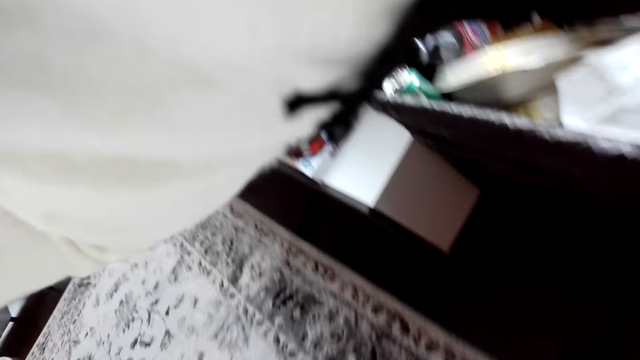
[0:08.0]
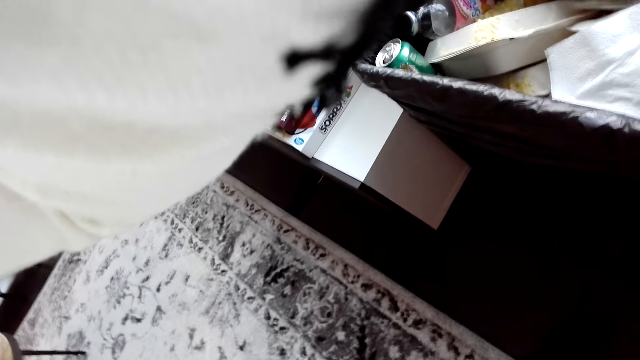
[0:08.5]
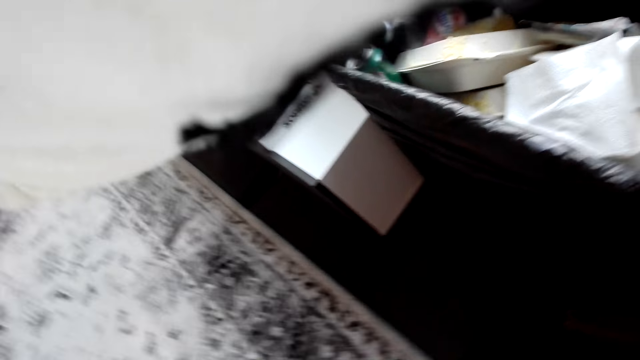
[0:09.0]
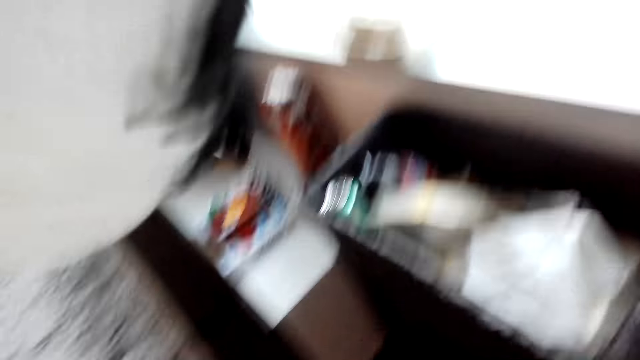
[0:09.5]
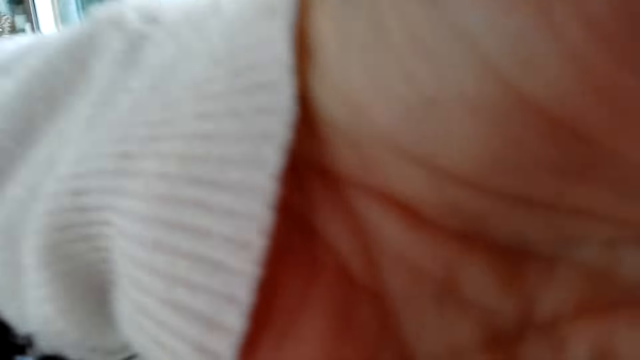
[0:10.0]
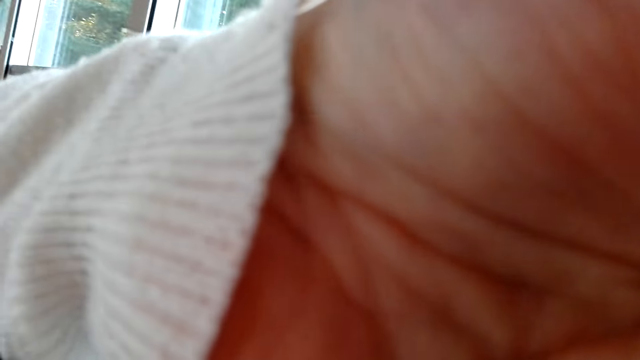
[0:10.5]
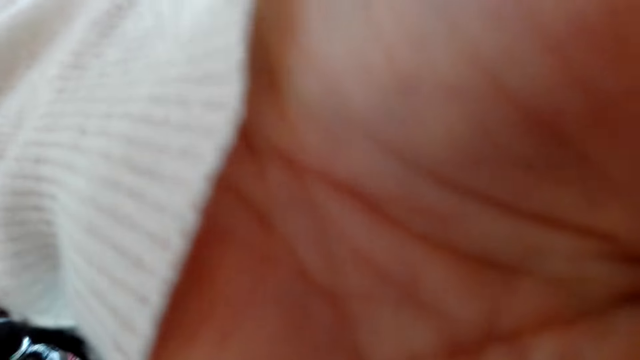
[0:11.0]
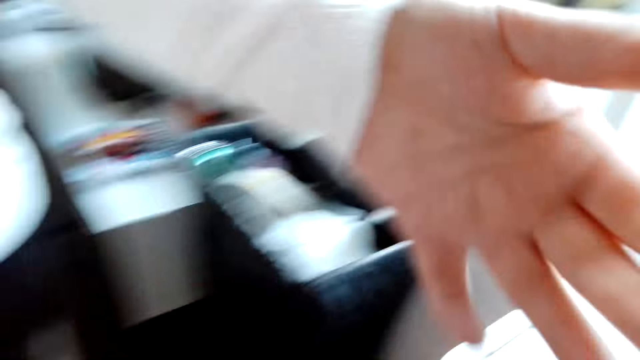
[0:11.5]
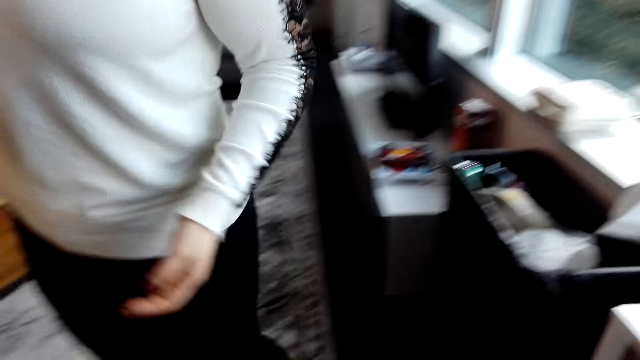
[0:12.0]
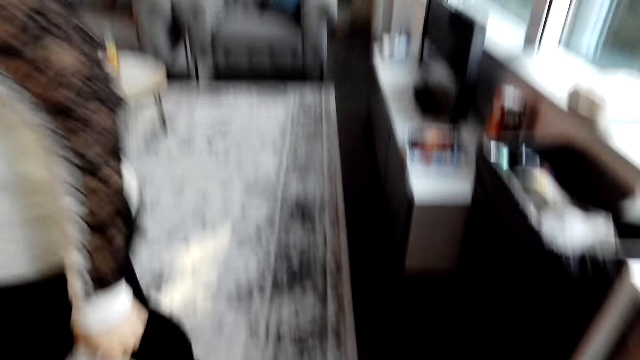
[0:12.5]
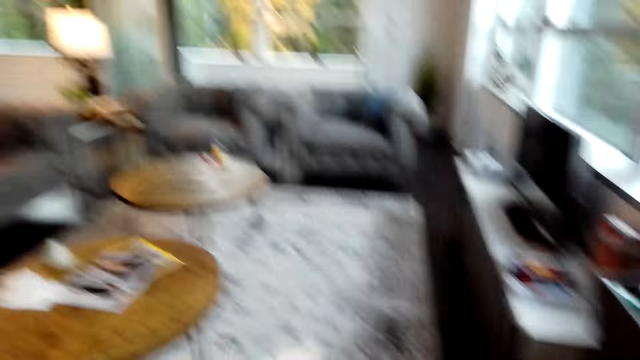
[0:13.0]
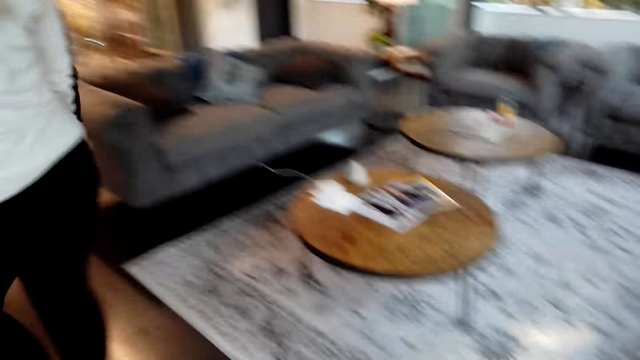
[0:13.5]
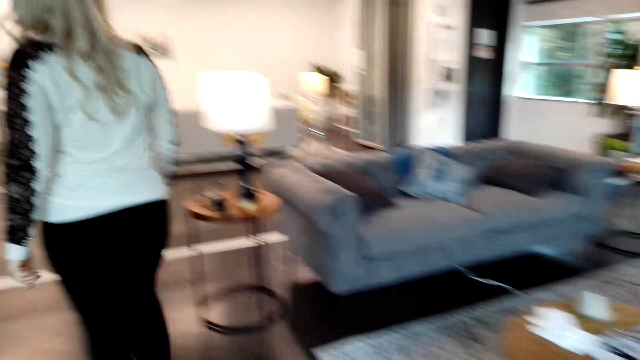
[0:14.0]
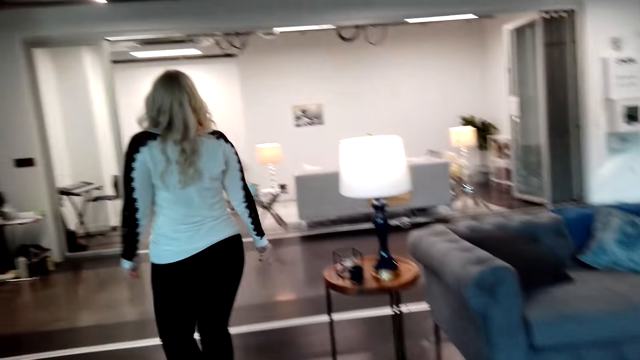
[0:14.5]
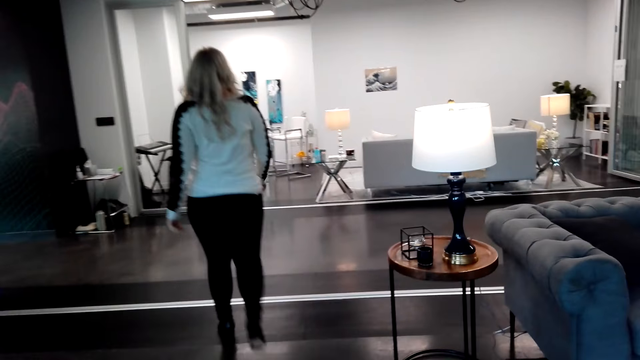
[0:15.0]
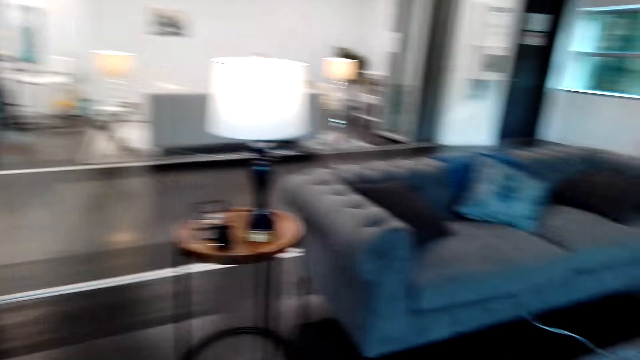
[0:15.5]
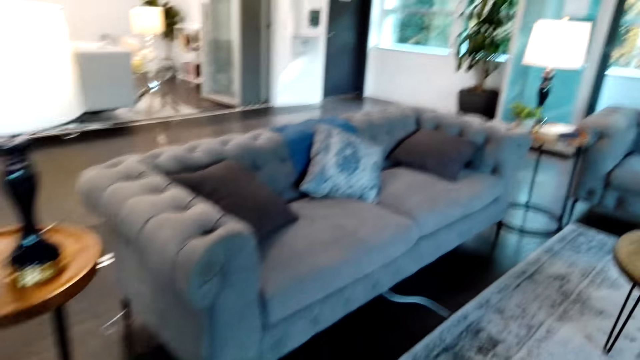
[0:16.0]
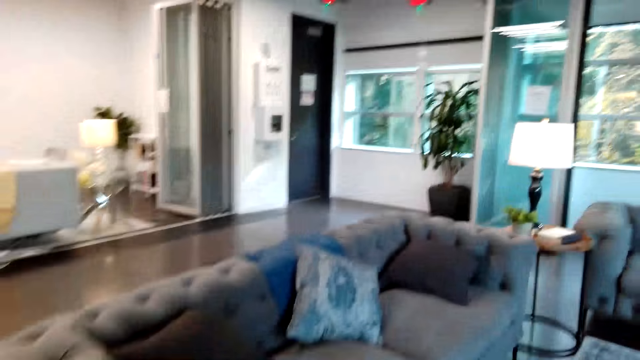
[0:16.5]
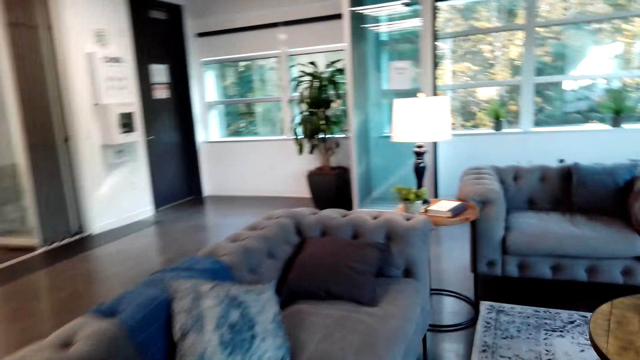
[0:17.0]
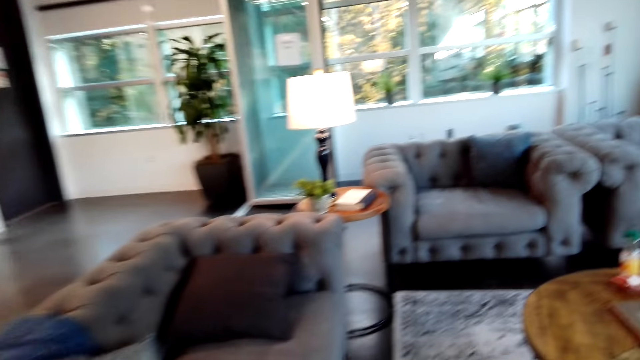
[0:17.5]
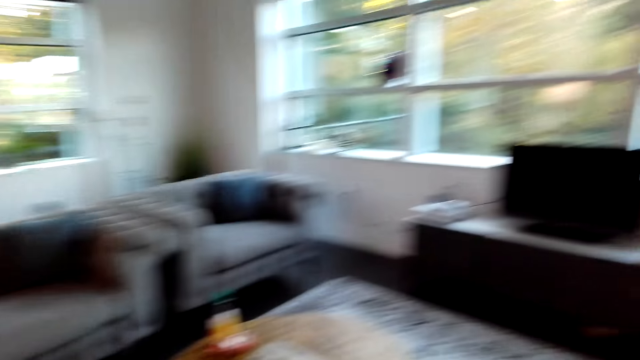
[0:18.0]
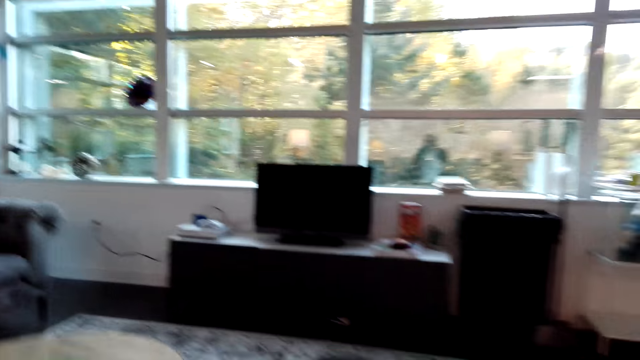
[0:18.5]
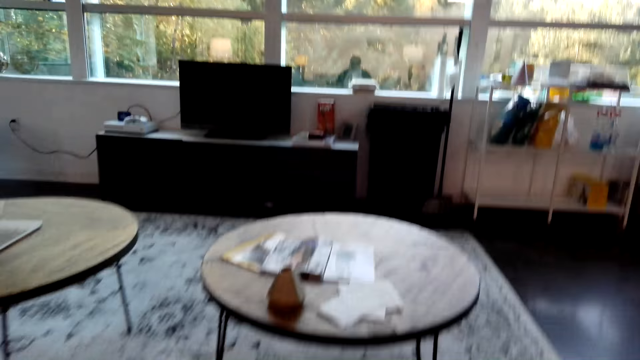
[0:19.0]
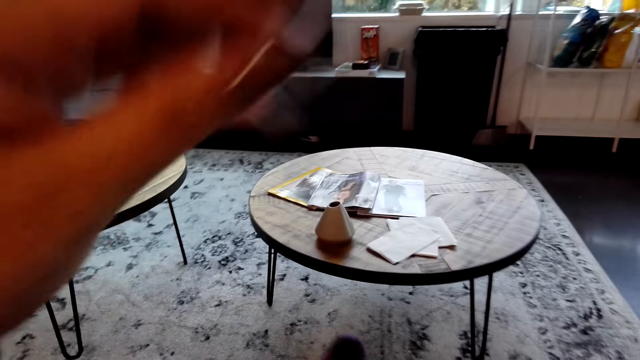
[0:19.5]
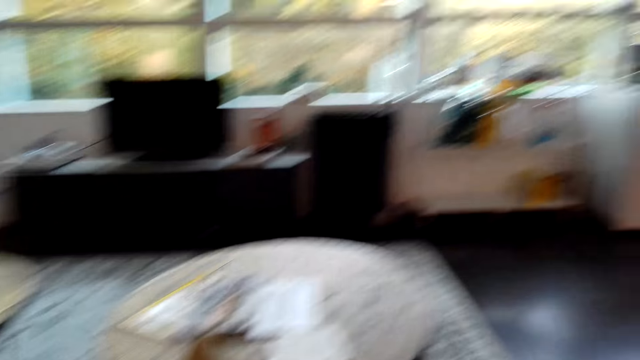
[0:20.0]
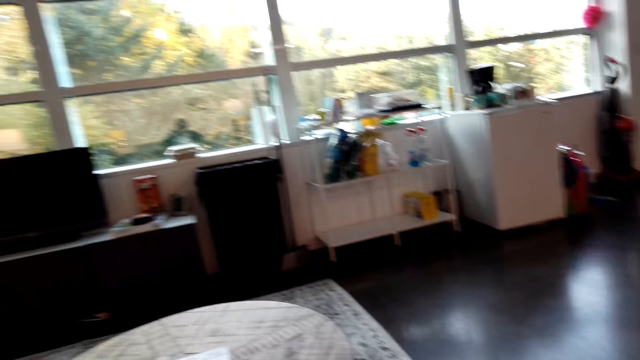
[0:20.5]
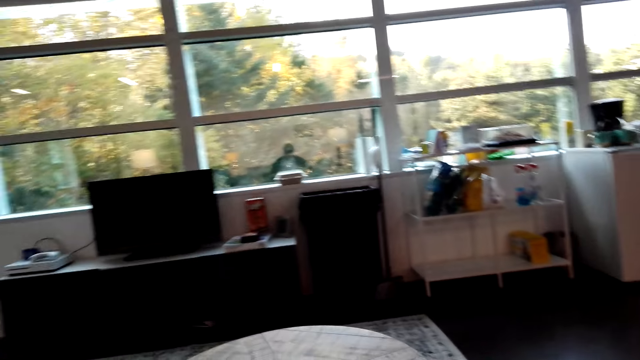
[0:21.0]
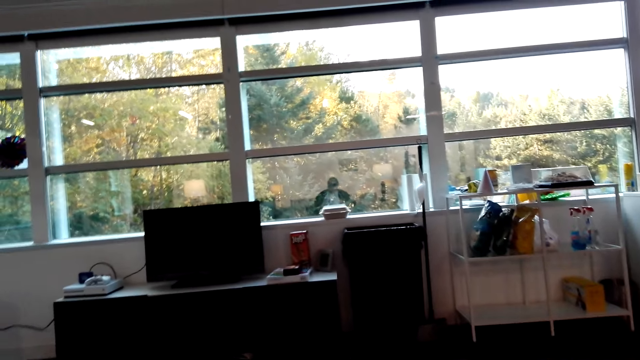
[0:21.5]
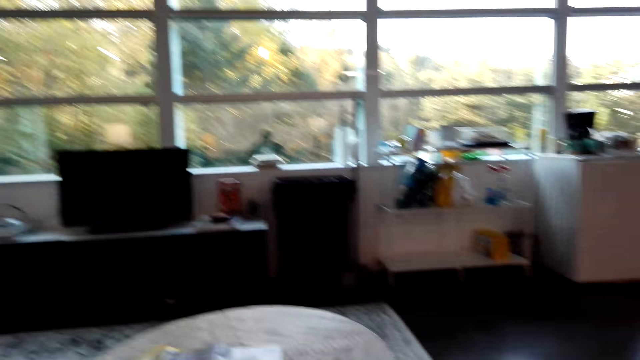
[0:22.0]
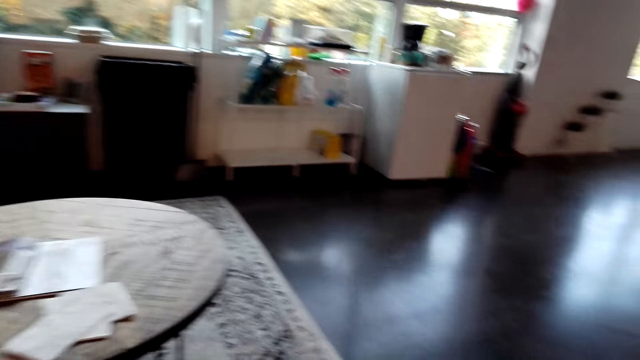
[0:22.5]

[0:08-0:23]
The camera wearer adjusts the camera. A woman holds the camera. The woman walks away. The camera wearer stares at the woman. The woman walks around the apartment. The camera wearer looks around the apartment and walks around the apartment. They sit on the sofa or chair. They look around the apartment.

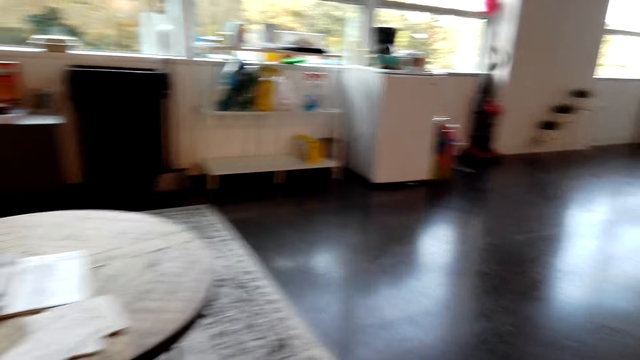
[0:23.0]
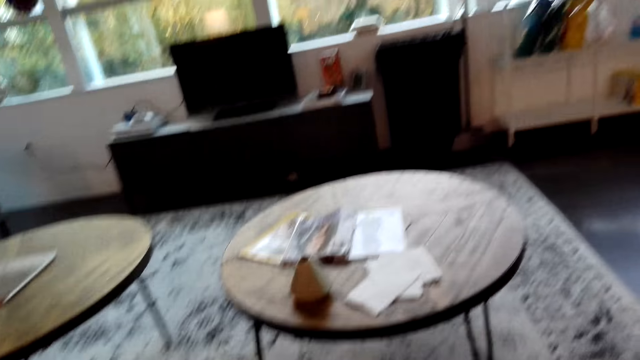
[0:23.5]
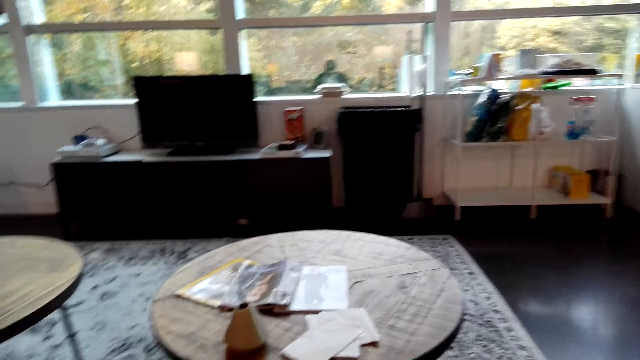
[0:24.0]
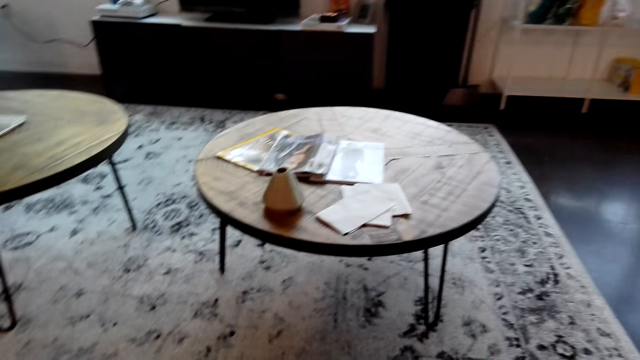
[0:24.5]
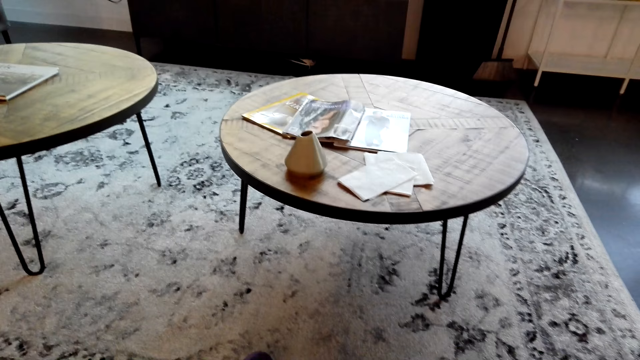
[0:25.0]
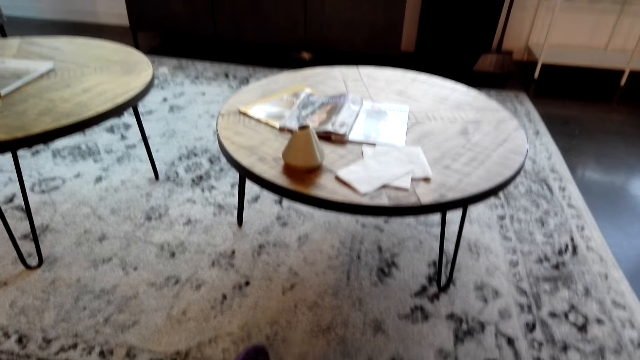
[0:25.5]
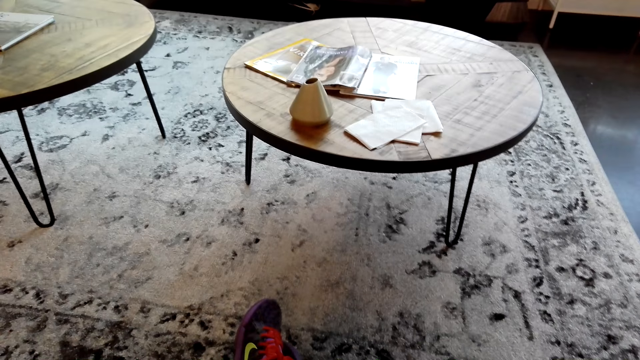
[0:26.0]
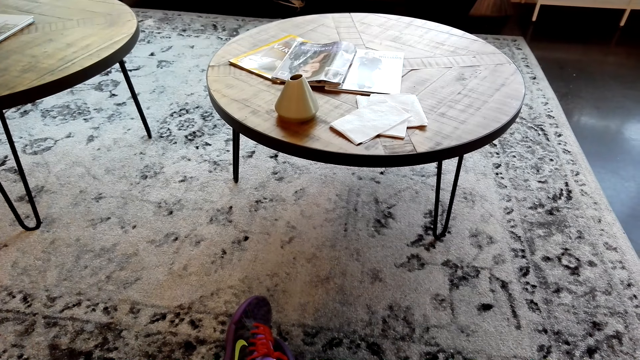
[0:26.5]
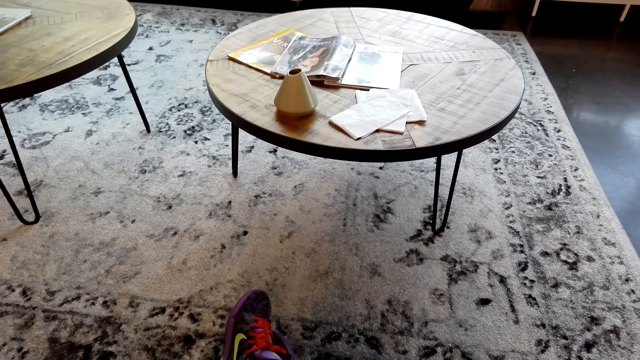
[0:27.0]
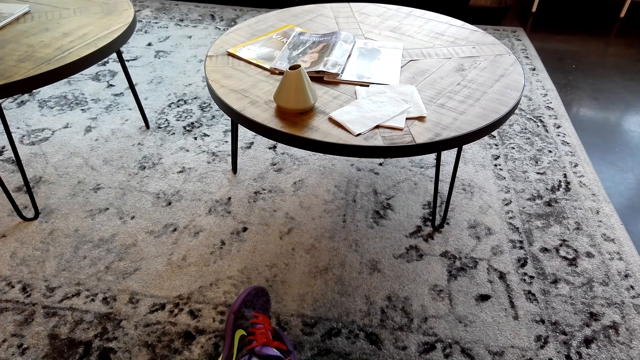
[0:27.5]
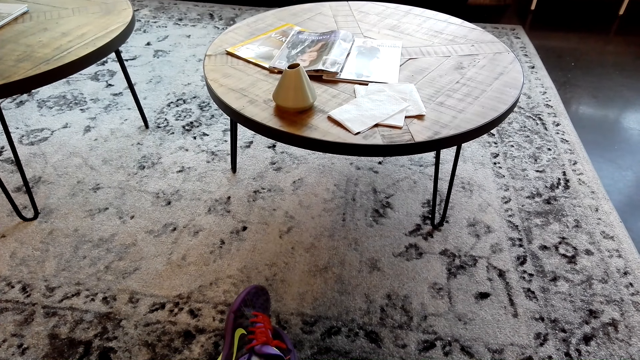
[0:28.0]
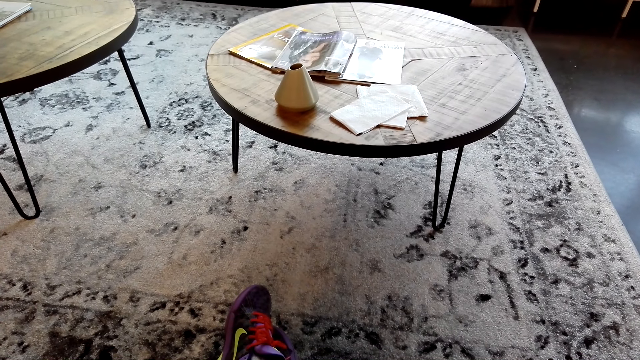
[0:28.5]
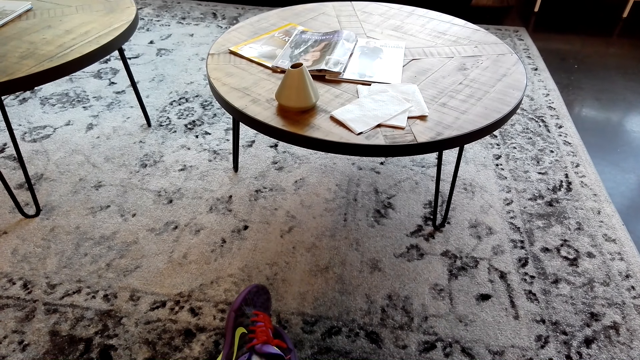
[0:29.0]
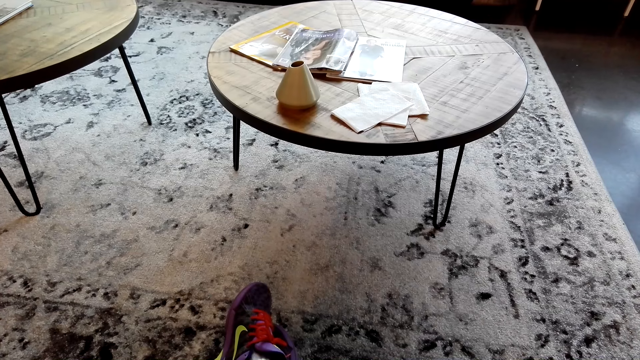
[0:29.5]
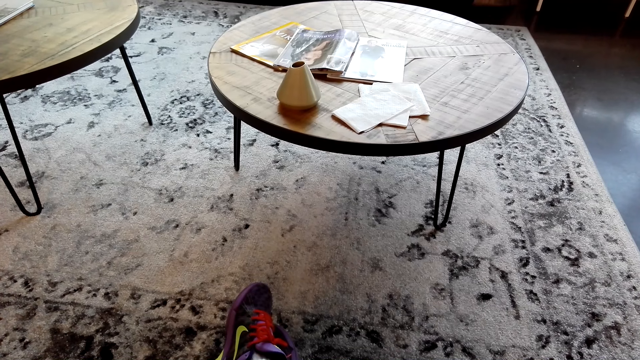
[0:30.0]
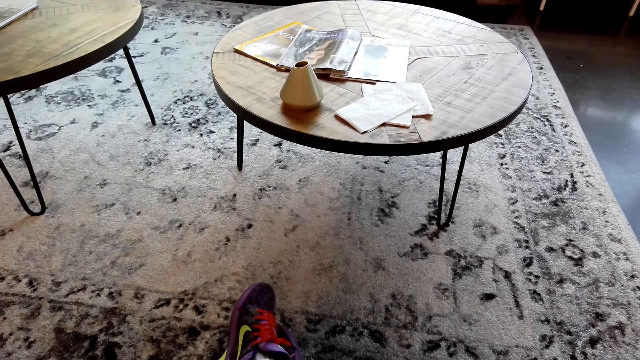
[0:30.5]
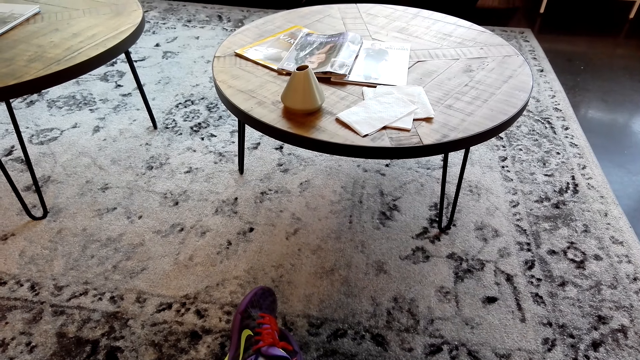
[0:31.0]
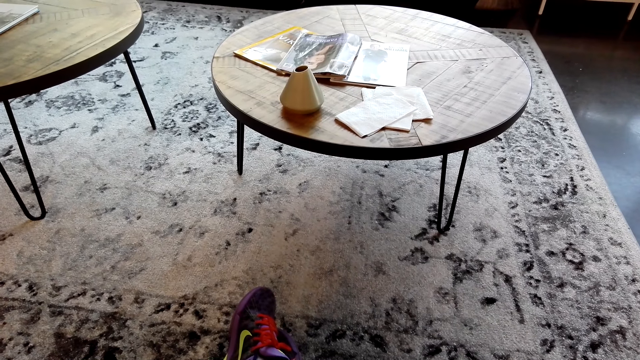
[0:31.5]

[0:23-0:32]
The camera wearer stares at the table.
